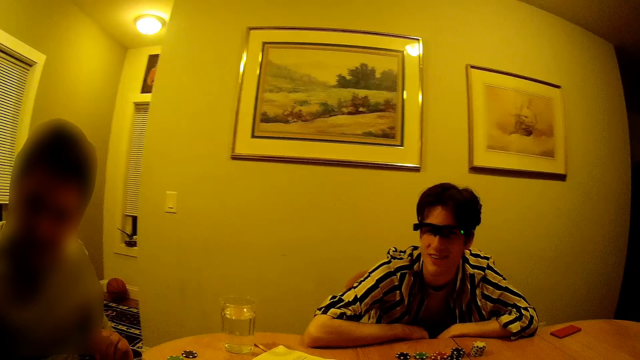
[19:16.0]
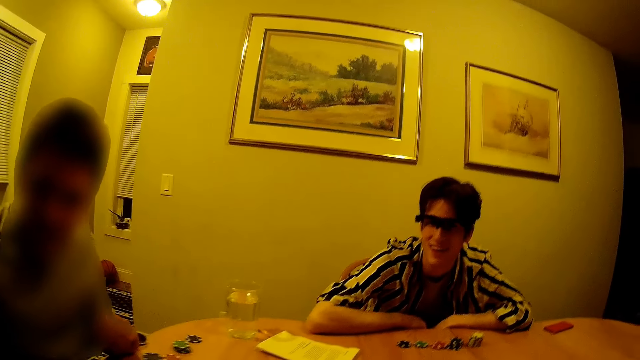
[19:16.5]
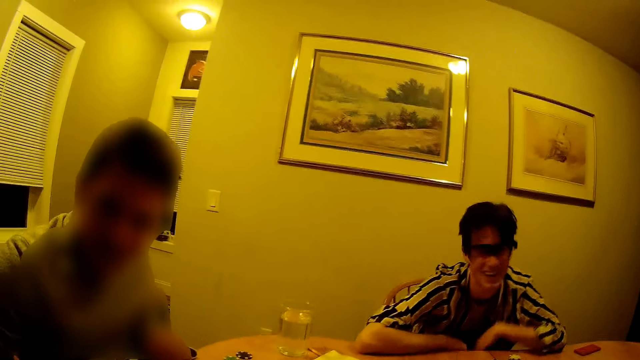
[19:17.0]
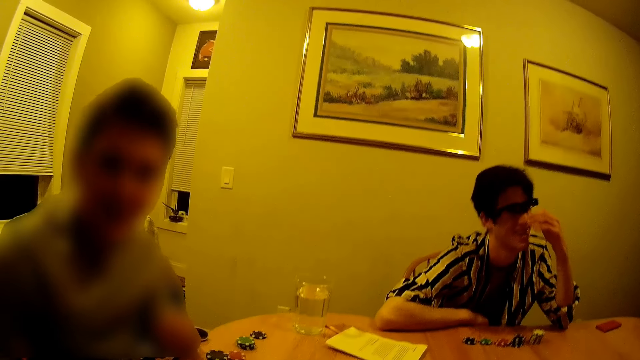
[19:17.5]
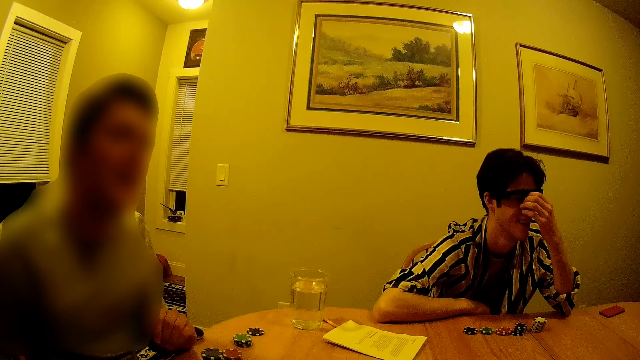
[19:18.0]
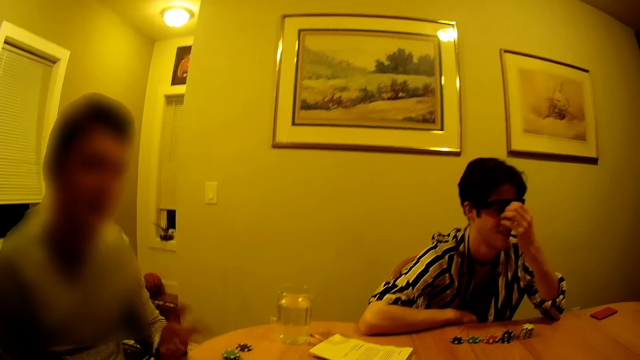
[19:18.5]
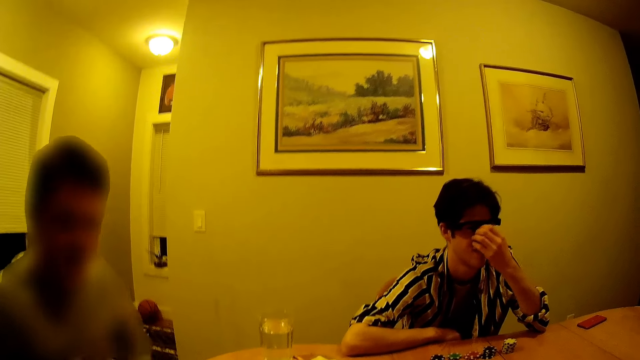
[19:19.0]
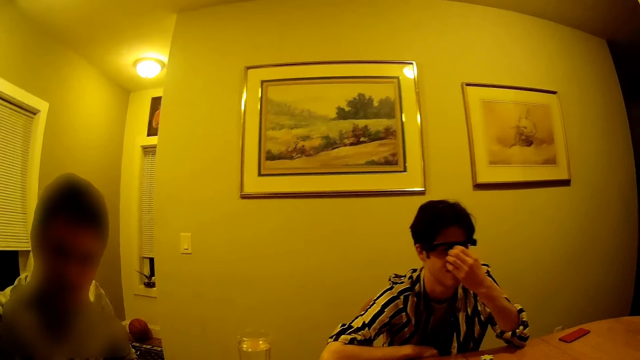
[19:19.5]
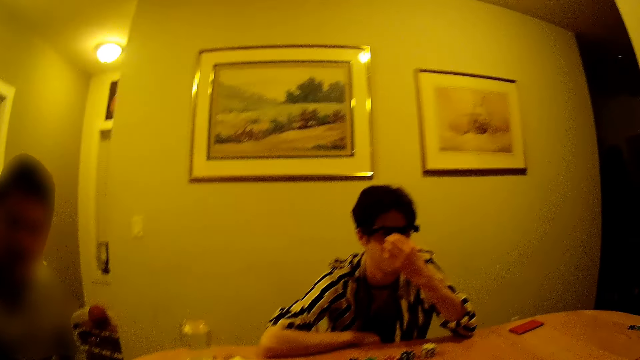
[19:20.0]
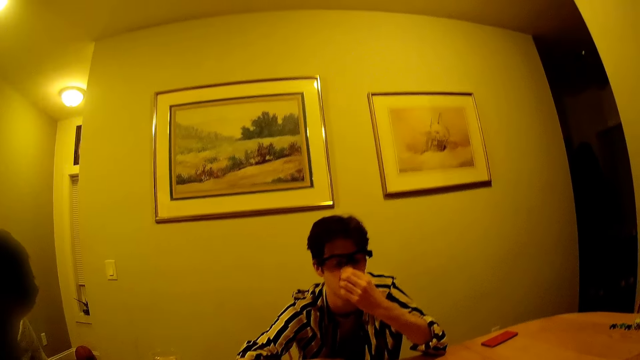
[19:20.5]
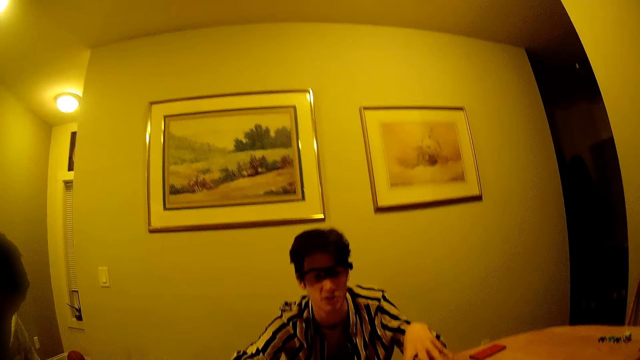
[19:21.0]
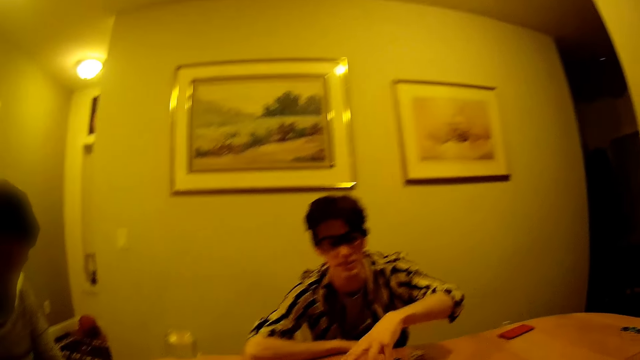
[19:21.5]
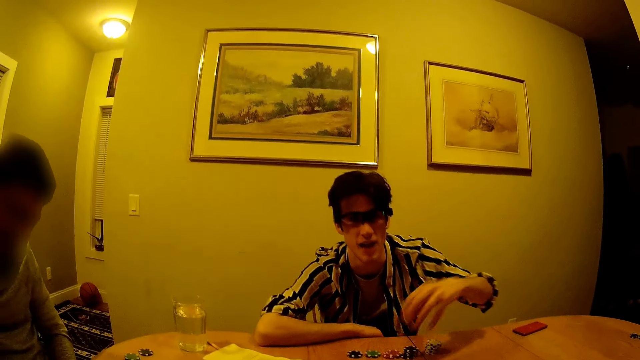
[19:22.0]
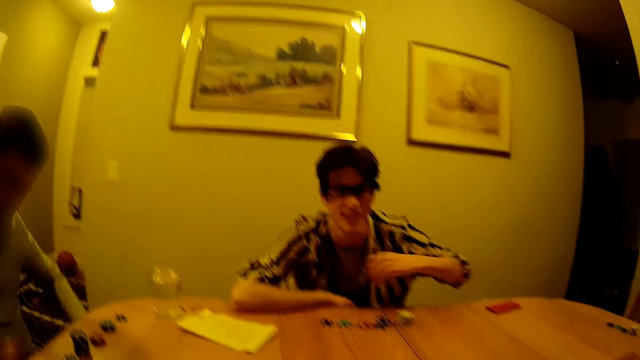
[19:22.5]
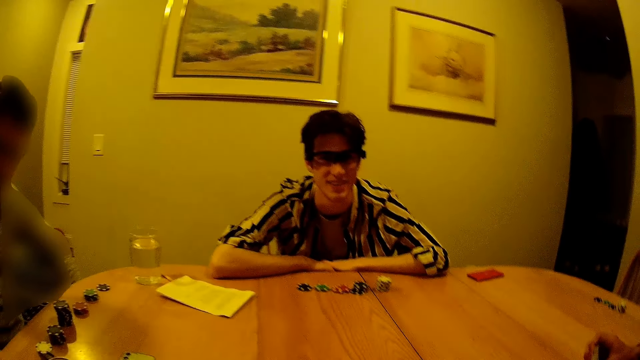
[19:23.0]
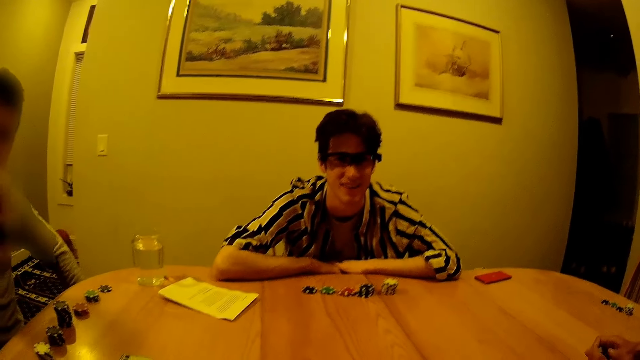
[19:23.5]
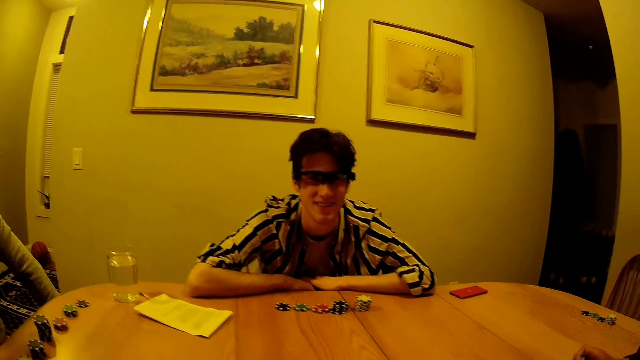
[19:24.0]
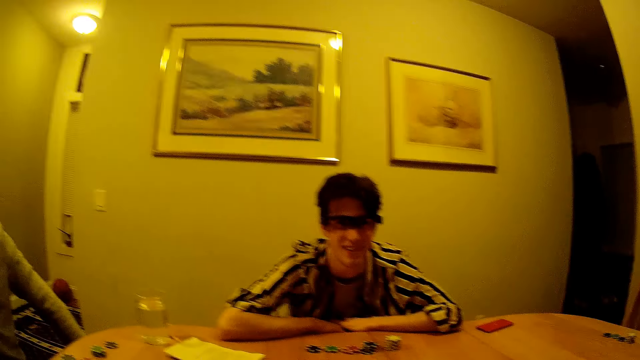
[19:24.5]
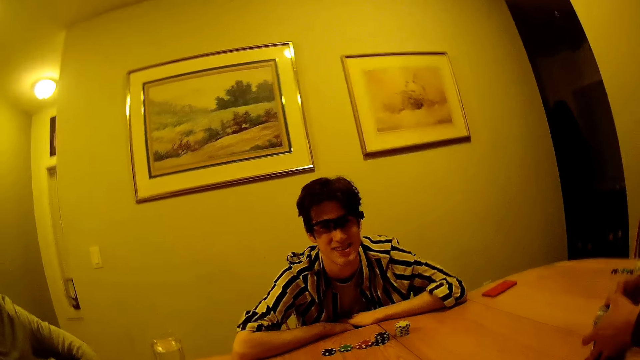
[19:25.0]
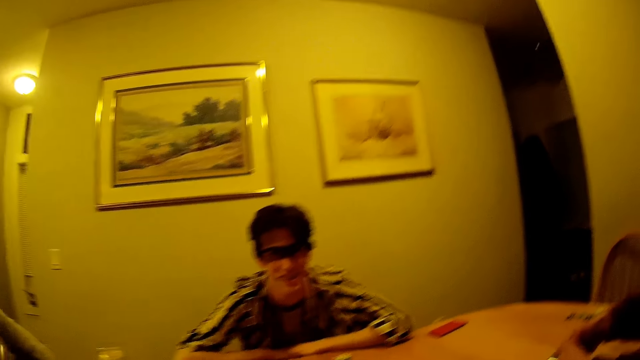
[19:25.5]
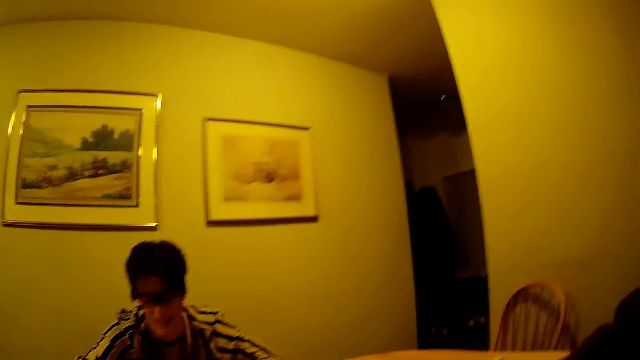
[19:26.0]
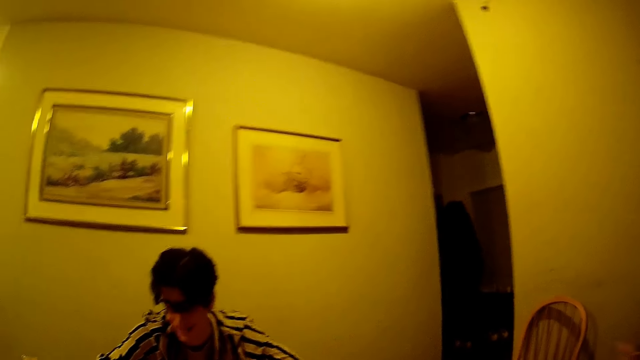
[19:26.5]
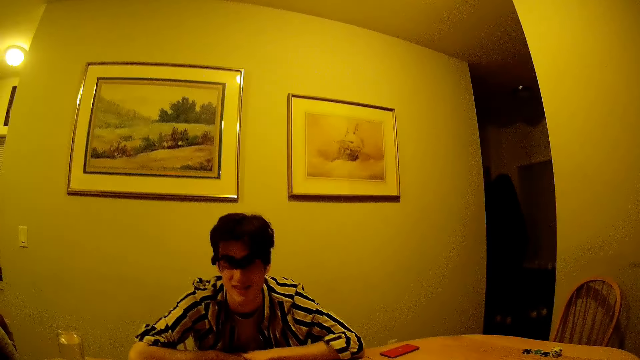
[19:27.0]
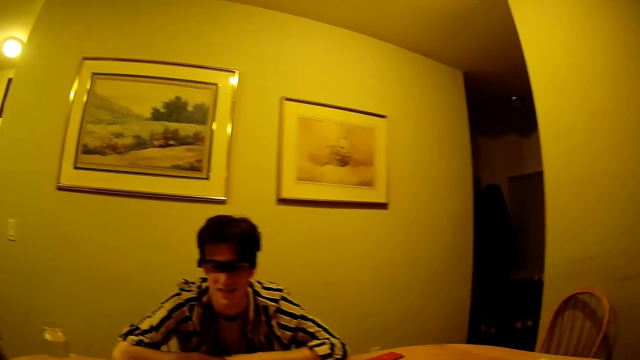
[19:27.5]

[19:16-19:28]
The man picks a can of beer from the table with his right hand.

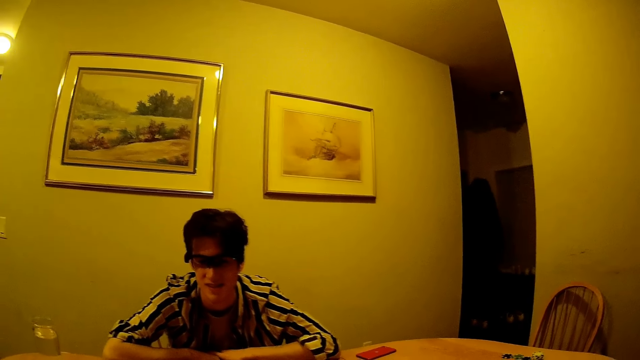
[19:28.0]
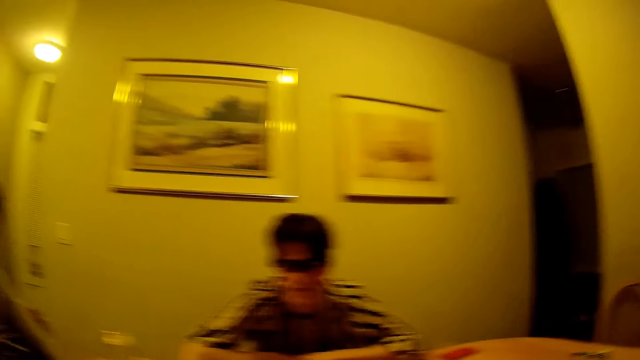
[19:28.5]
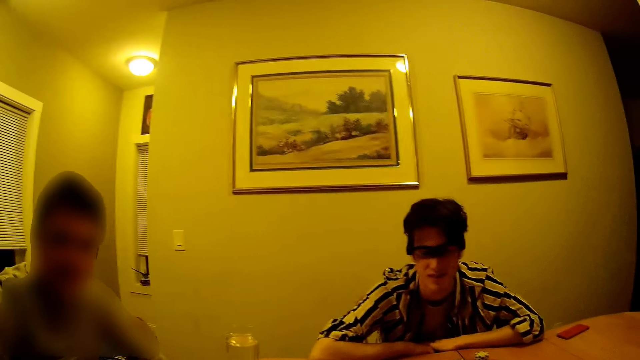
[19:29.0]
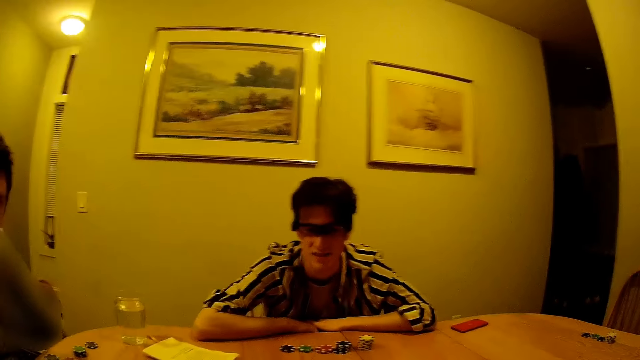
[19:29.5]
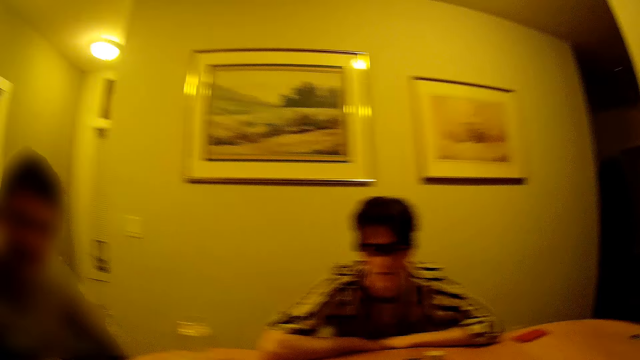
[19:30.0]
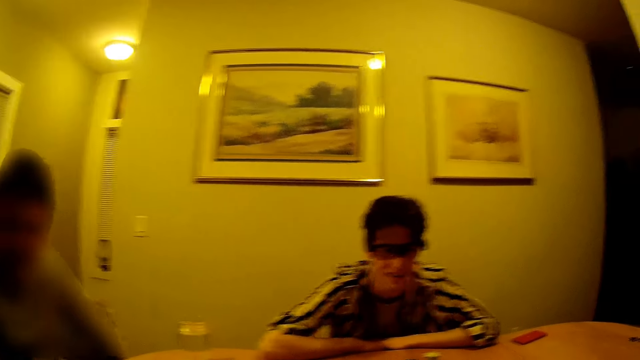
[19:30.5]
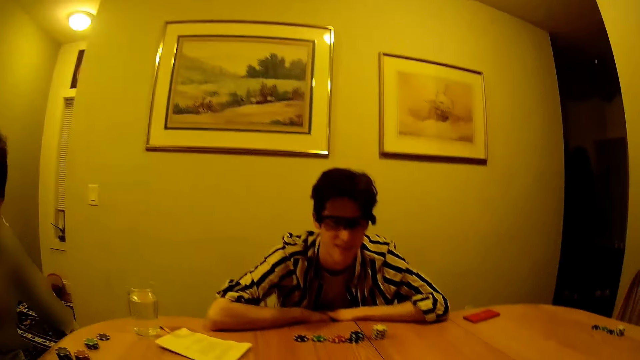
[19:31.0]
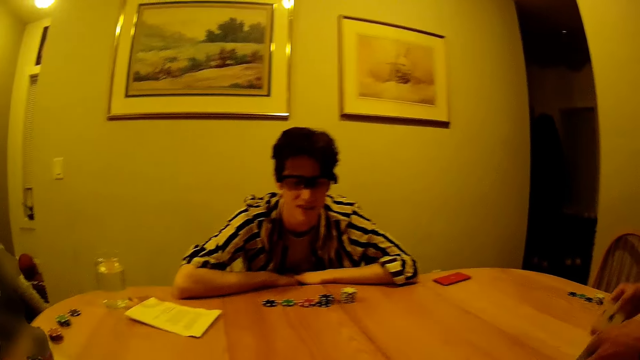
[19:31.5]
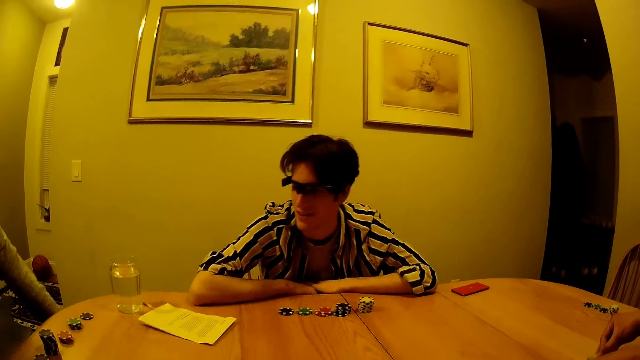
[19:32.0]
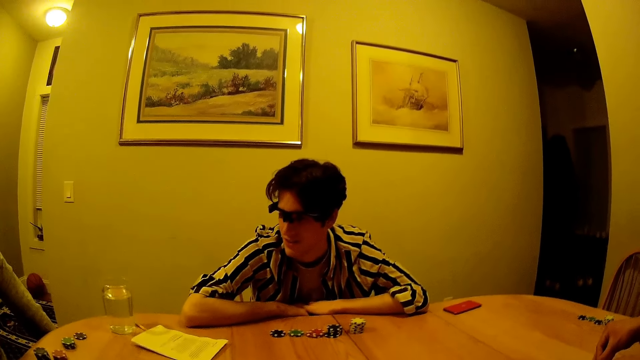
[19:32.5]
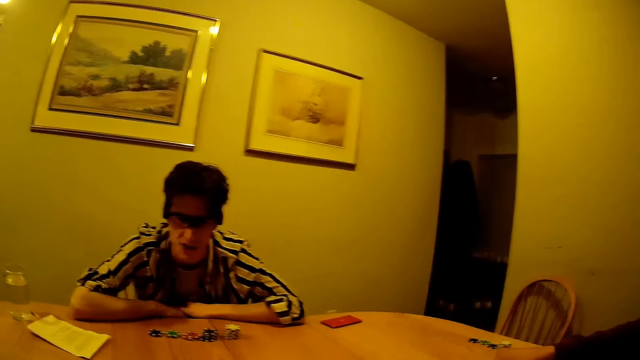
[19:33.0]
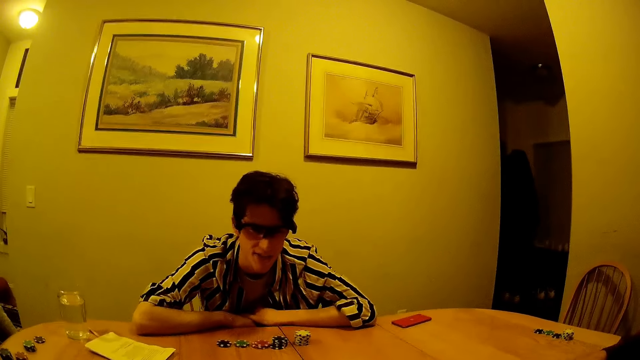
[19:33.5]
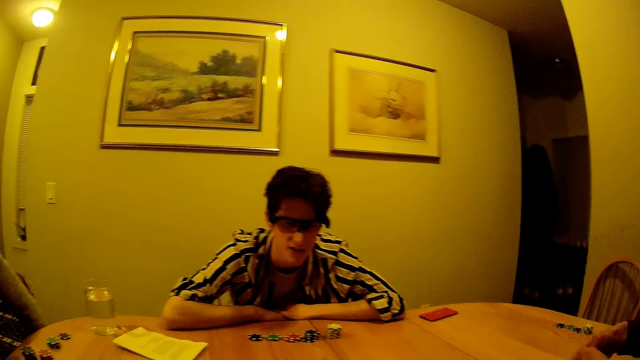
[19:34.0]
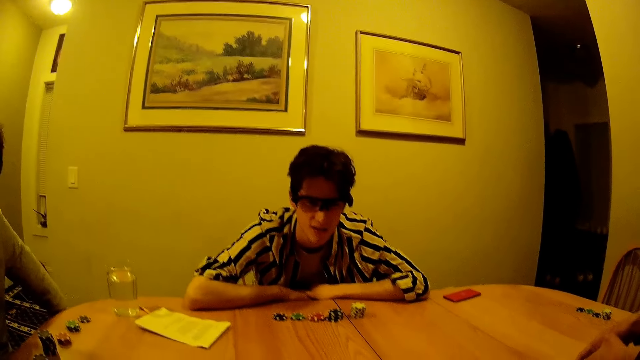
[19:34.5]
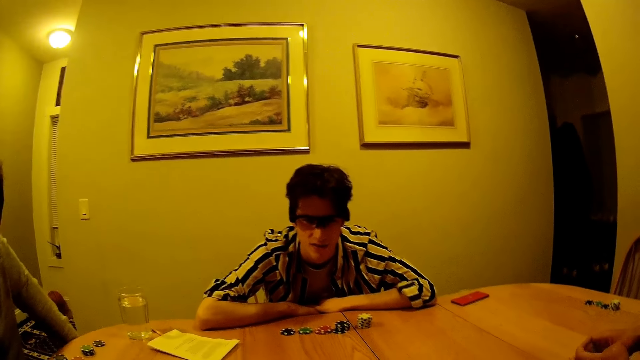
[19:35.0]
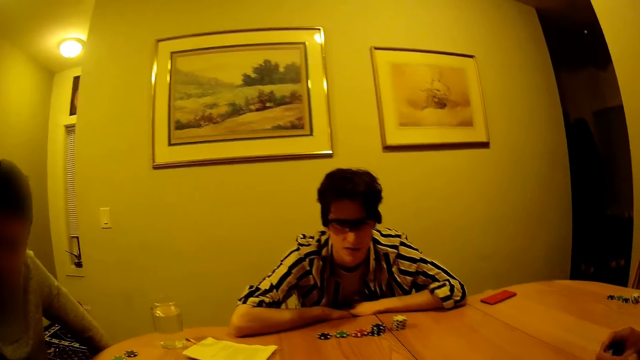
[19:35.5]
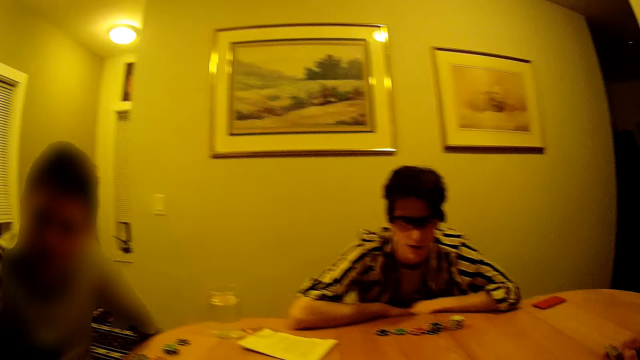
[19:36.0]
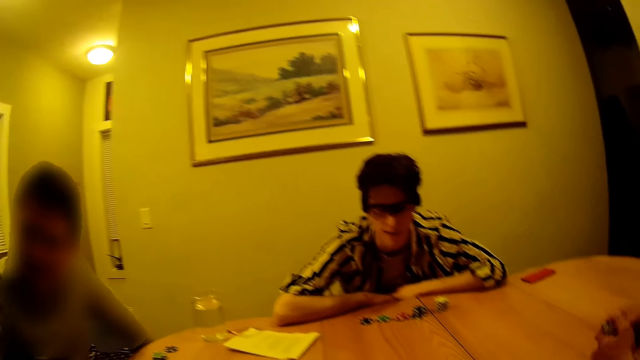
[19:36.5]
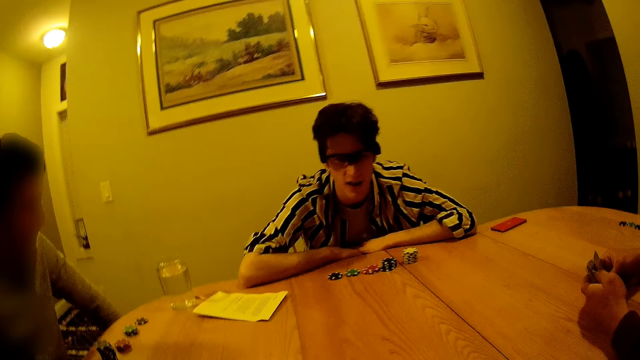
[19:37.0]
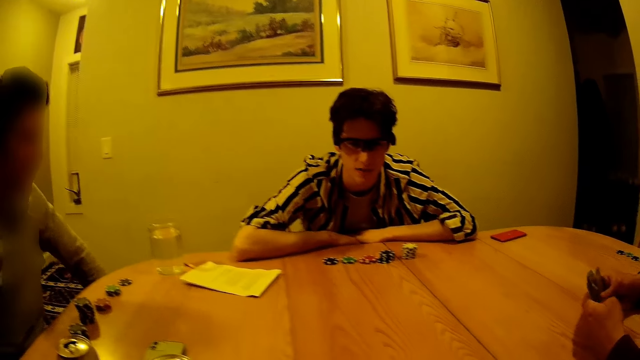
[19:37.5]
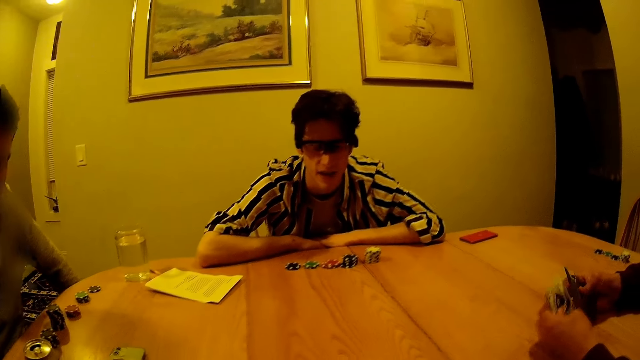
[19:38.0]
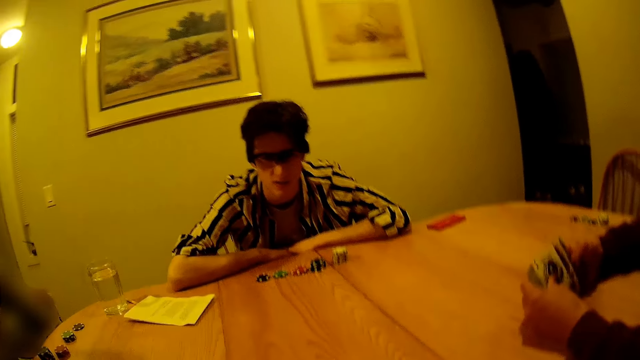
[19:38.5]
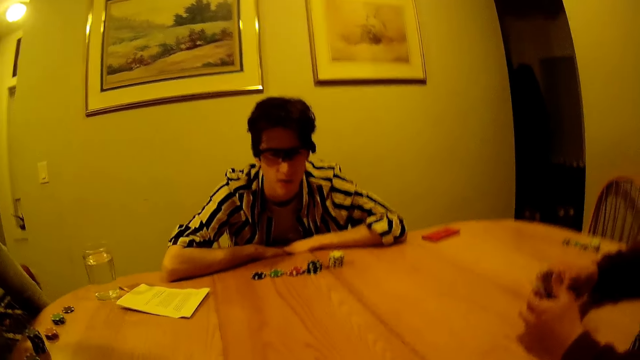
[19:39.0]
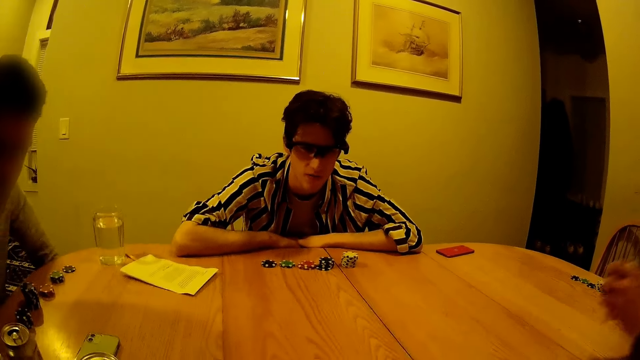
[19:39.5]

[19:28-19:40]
A man places some cards on the table with both hands. The man arranges the cards with both hands.
